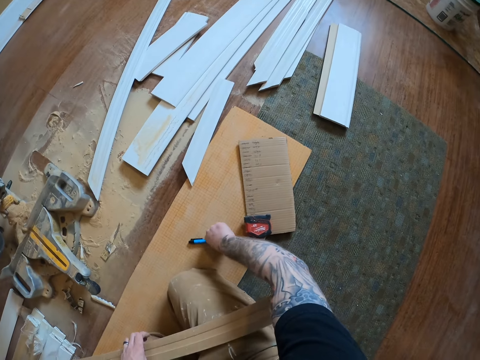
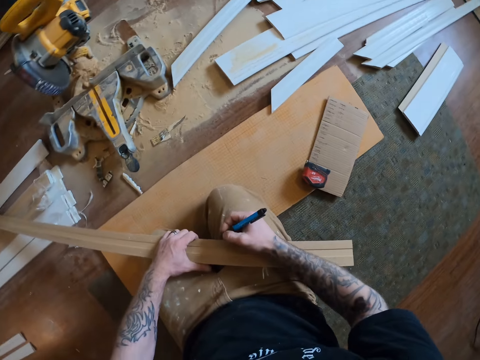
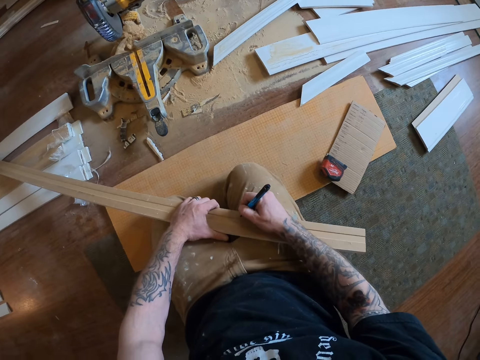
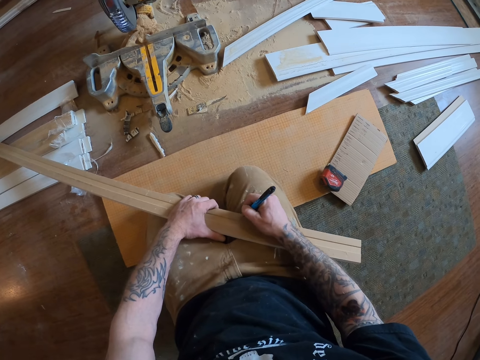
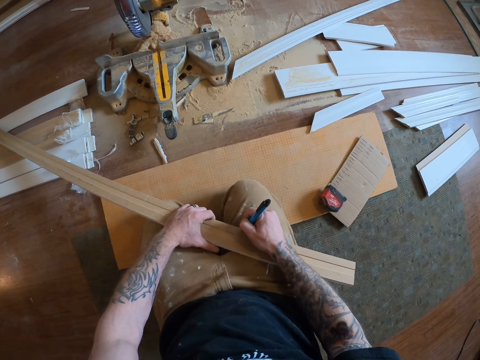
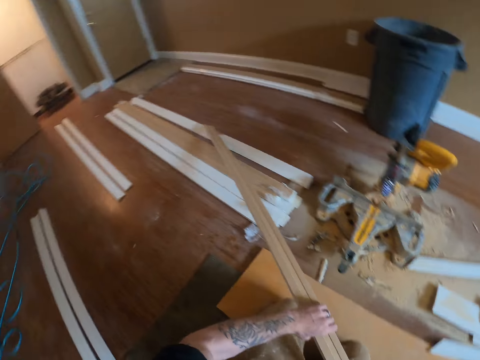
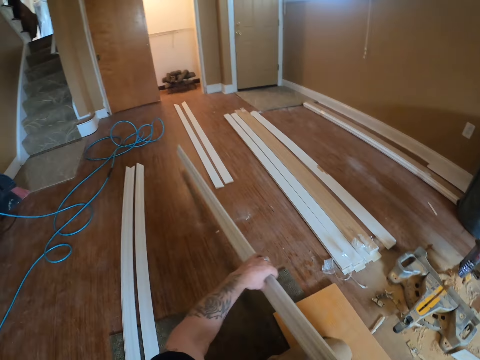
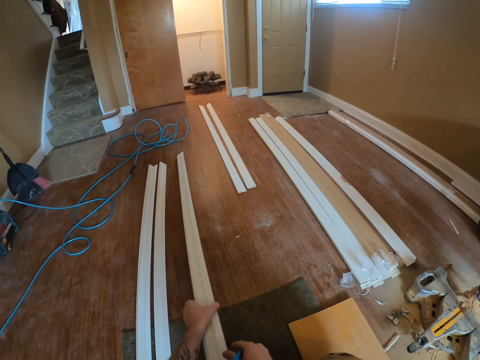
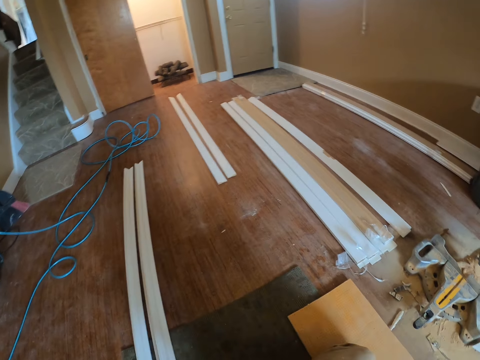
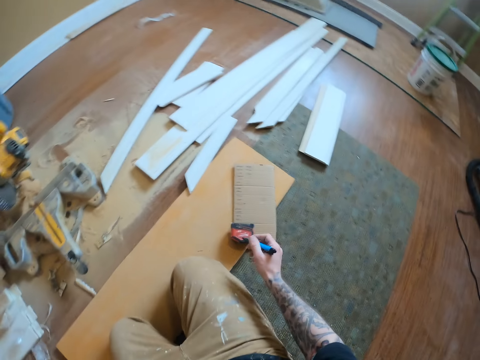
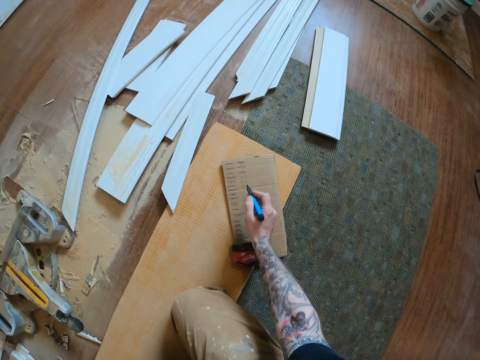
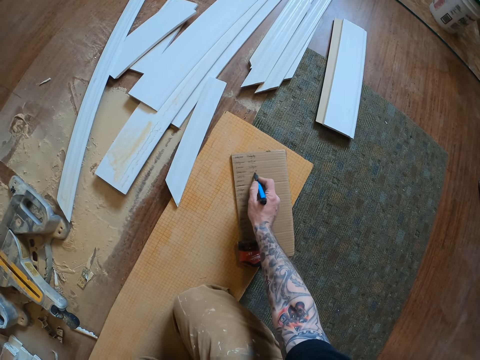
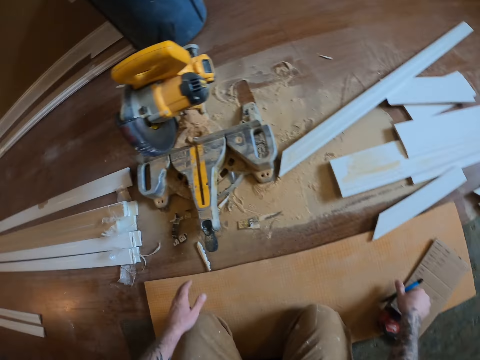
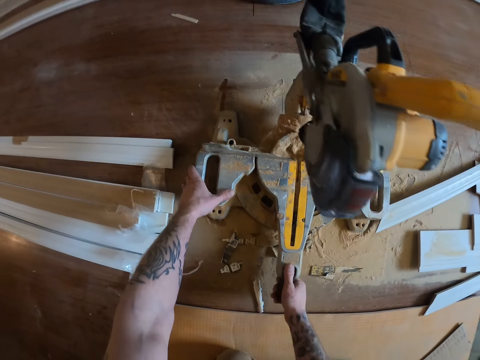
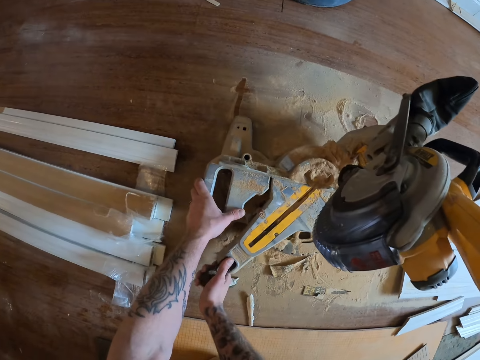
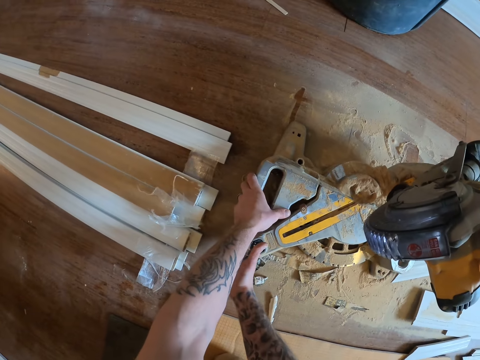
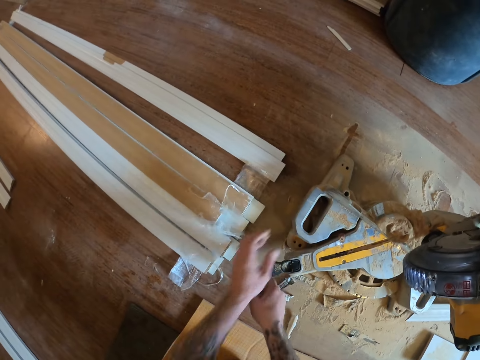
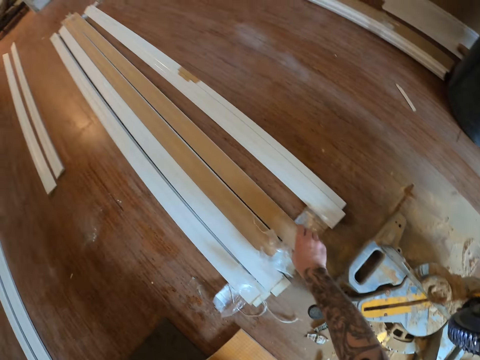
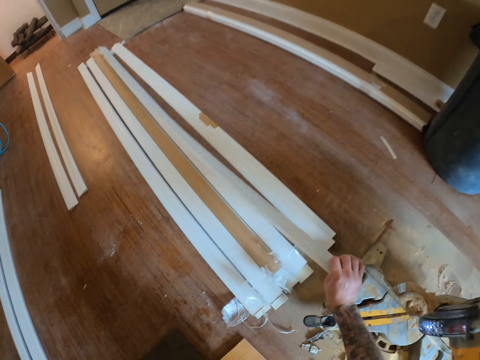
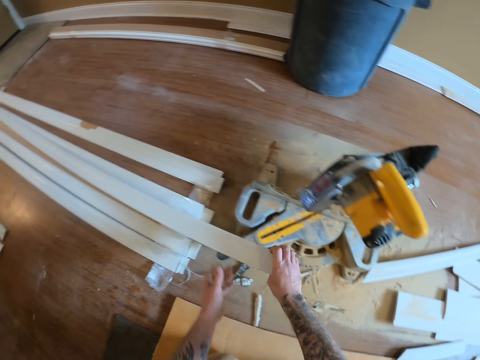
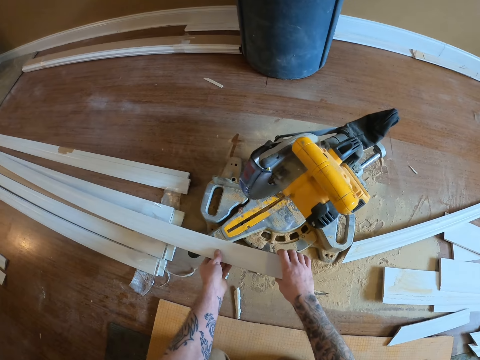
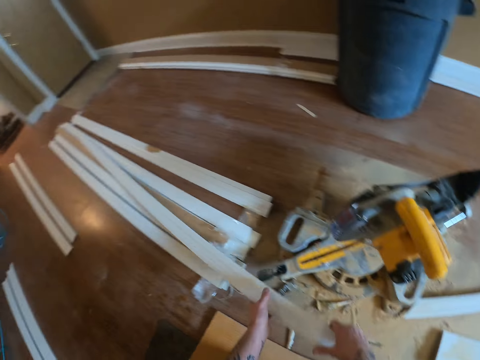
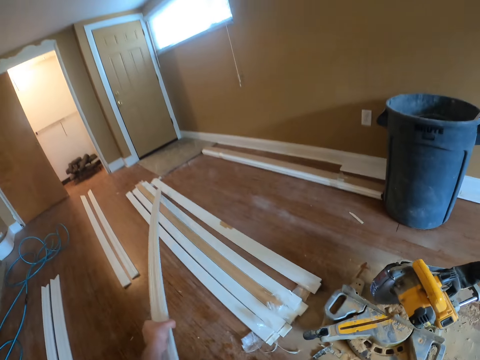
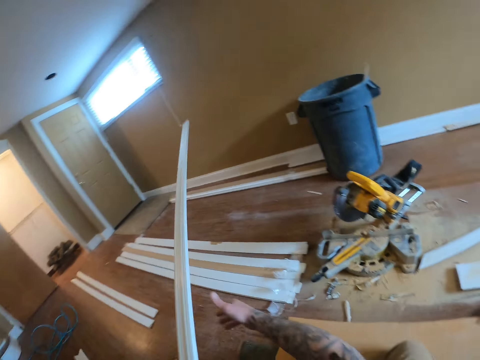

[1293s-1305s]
The camera wearer picks up a pen. They mark the wood piece. They put down the wood piece. They write on the paper. They turn the miter saw or circular saw. They pick up the piece of wood.

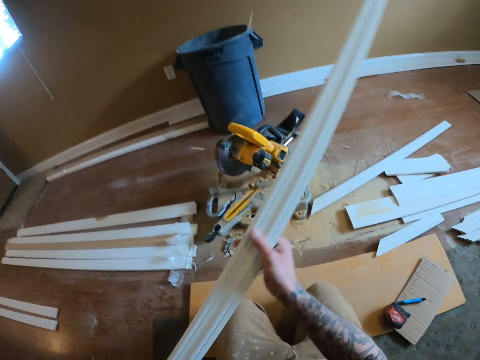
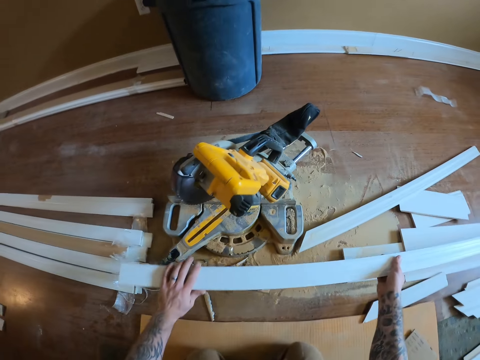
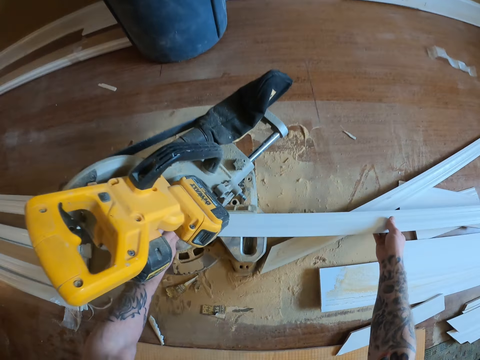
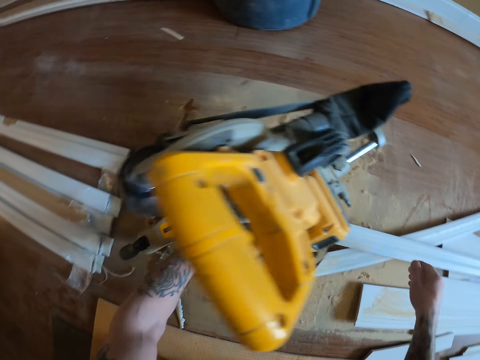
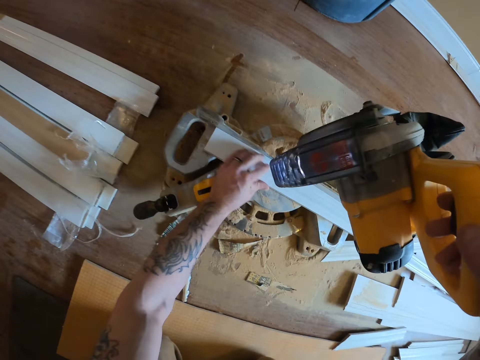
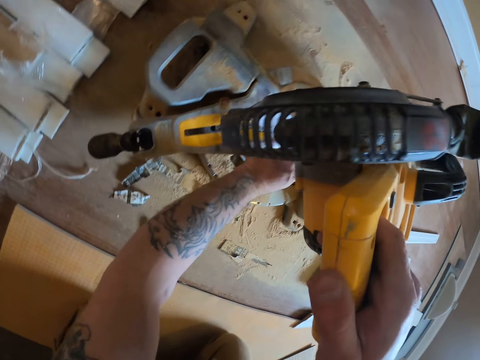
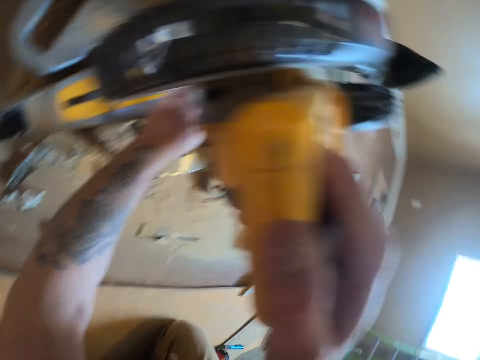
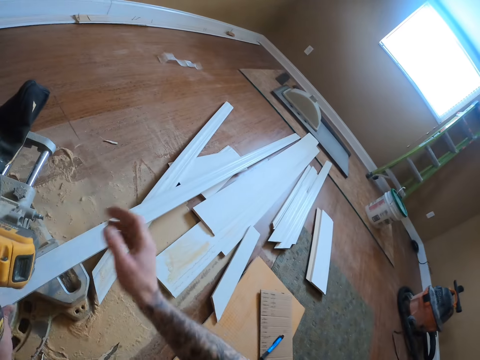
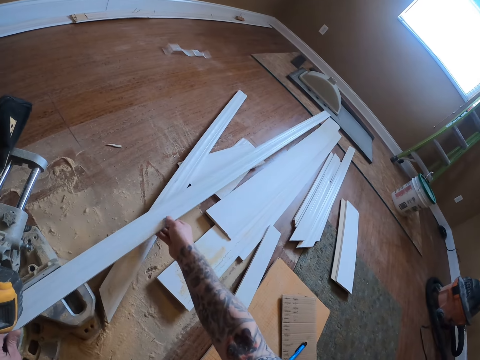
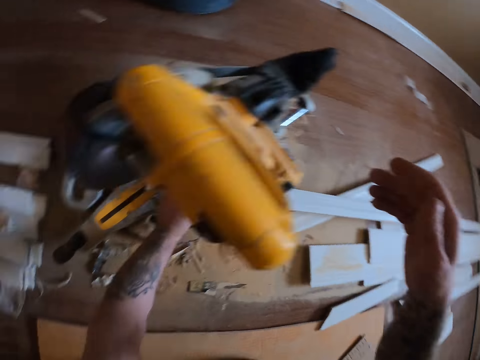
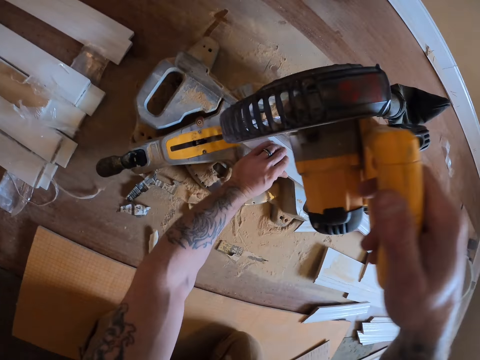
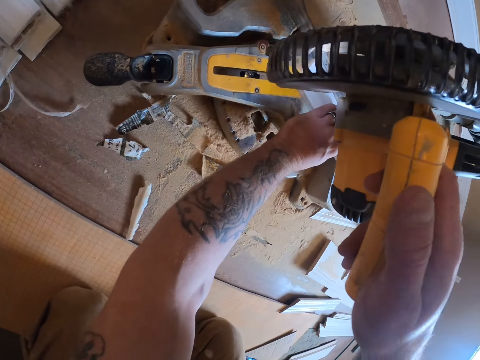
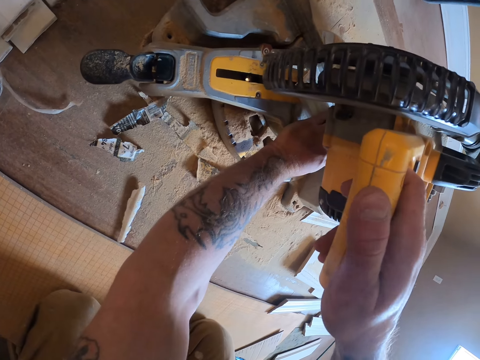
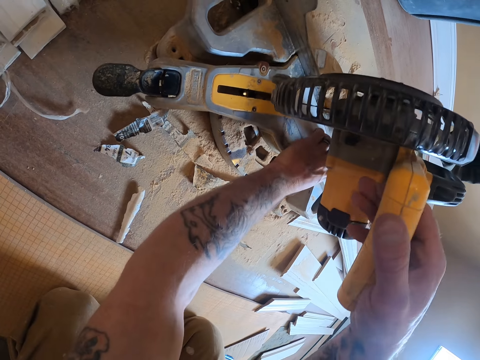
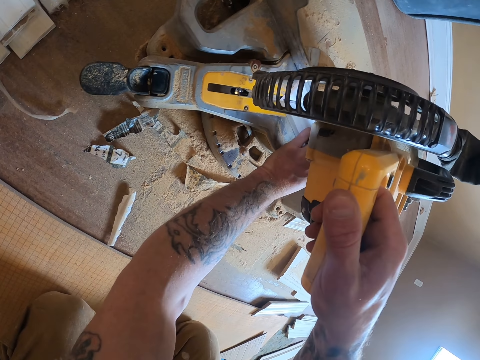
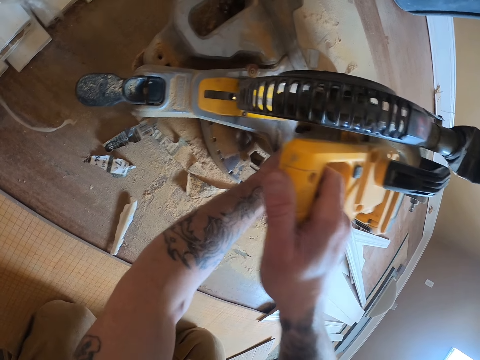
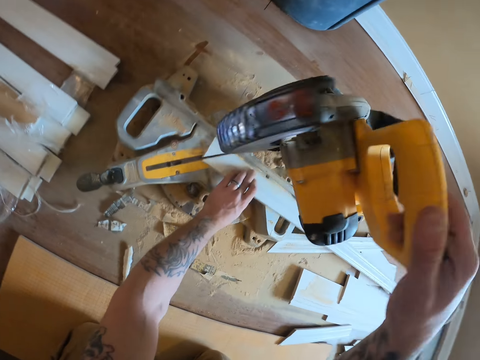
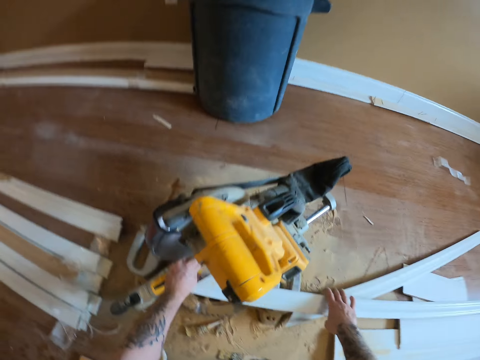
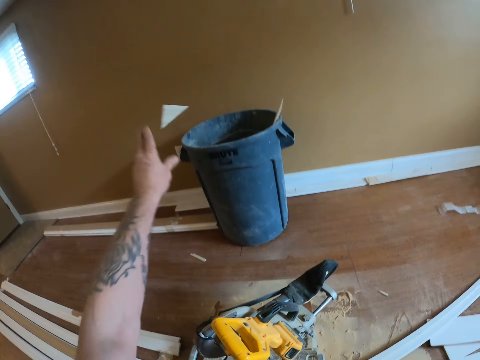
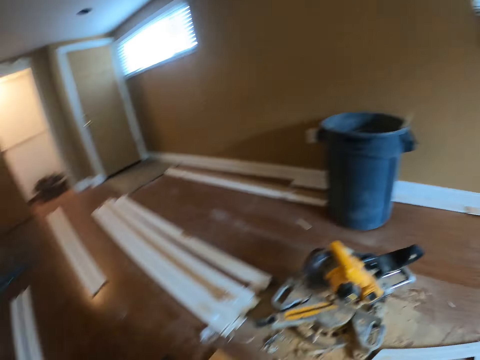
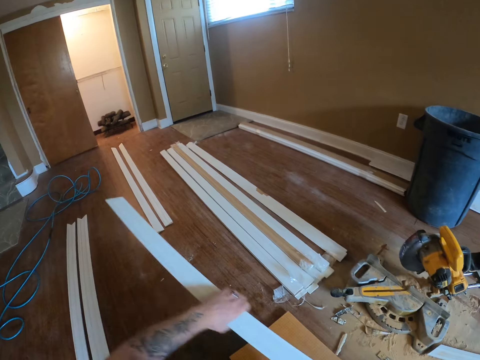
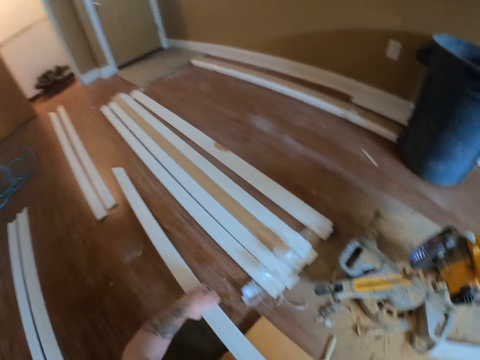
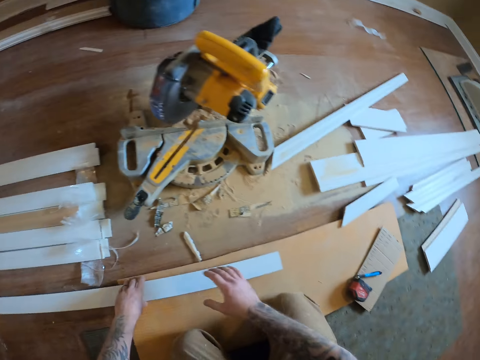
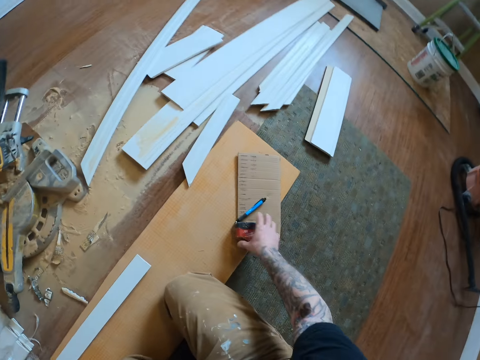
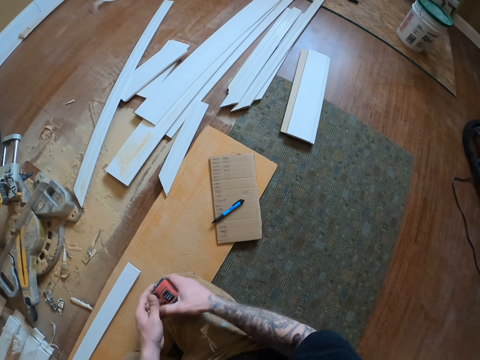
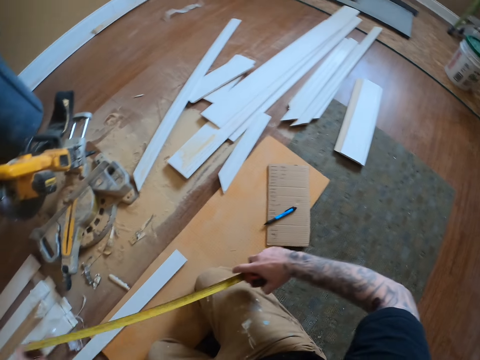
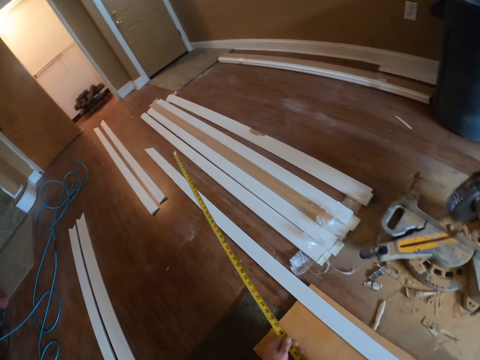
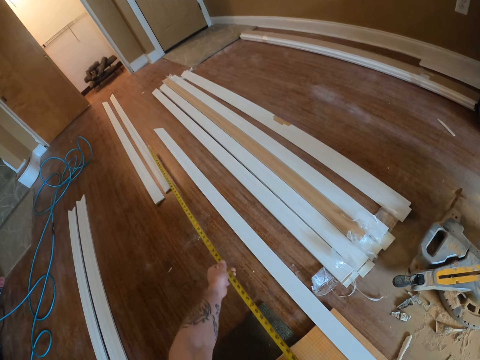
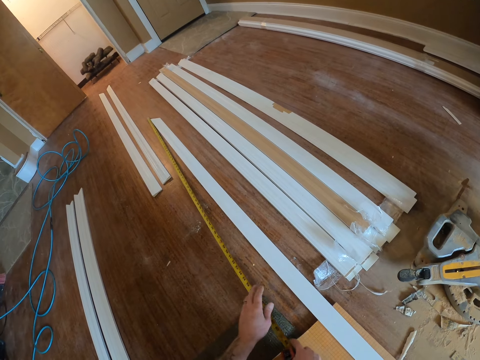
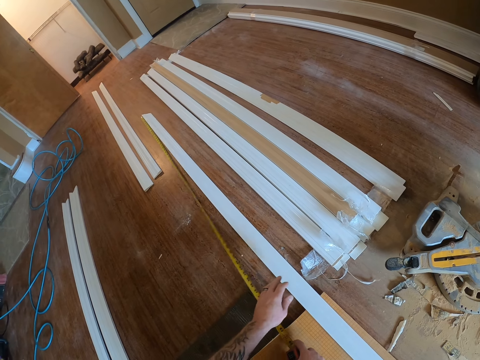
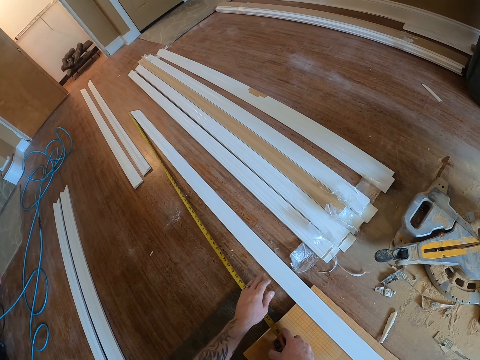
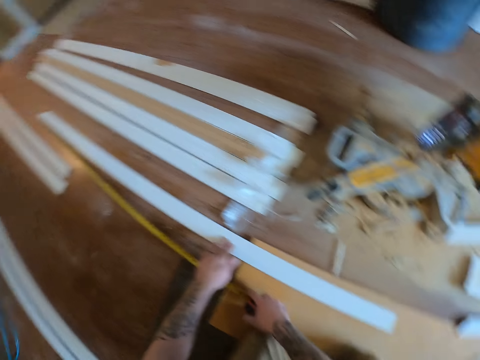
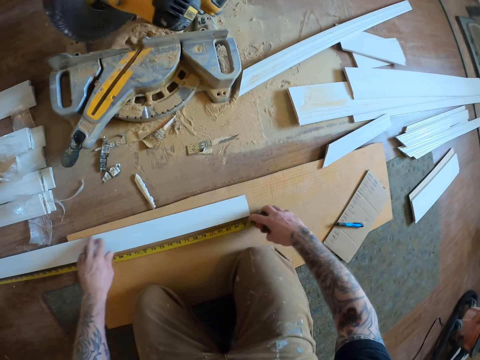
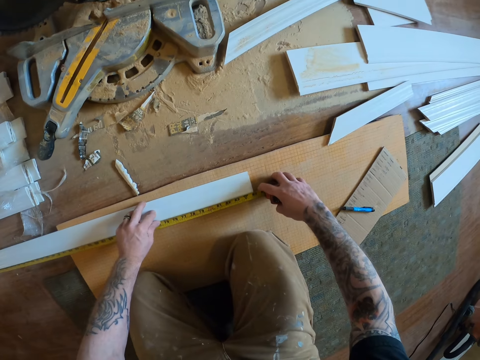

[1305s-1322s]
The camera wearer places the wood piece on the circular saw or miter saw. They pull down the circular saw handle. They touch the wood. They press down the miter saw. They cut the wood piece. They pick up the wood. They throw the wood in the dust bin. They hold a piece of wood and put down the piece of wood. They pick up the tape measure. They open the tape measure. They measure the piece of wood.
